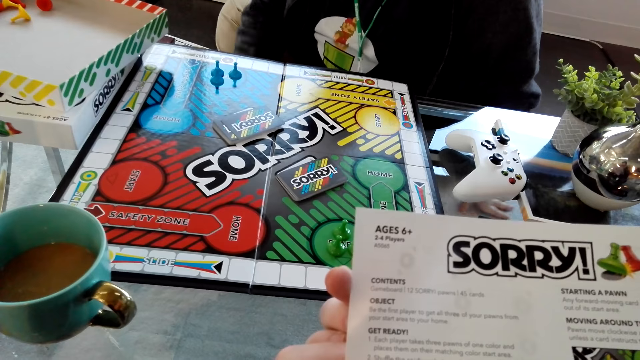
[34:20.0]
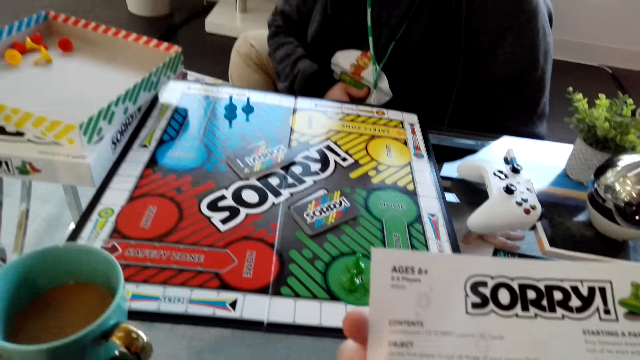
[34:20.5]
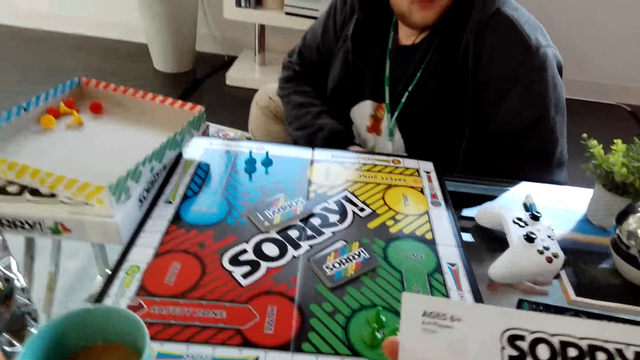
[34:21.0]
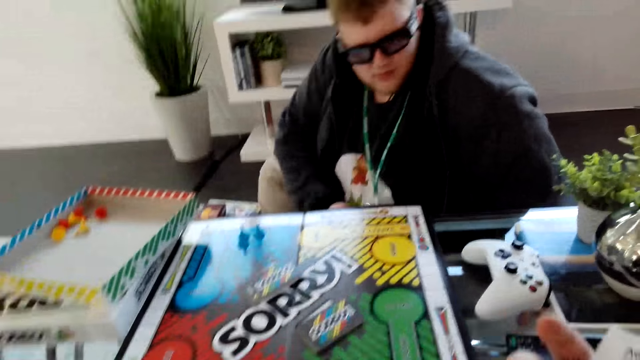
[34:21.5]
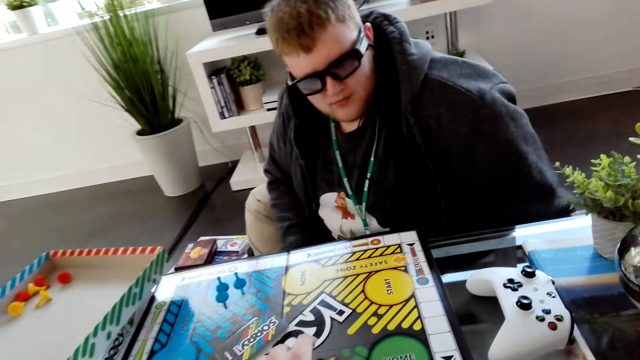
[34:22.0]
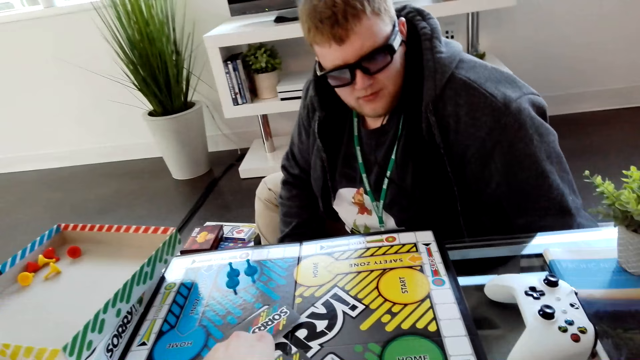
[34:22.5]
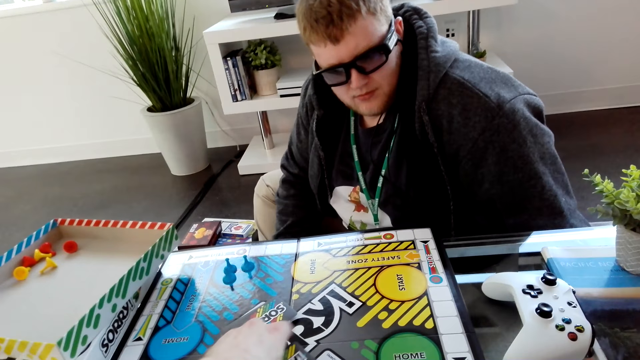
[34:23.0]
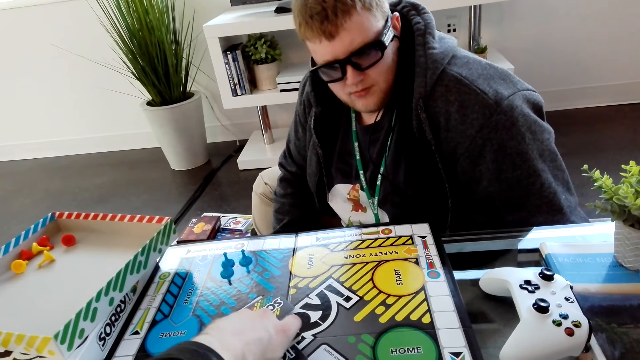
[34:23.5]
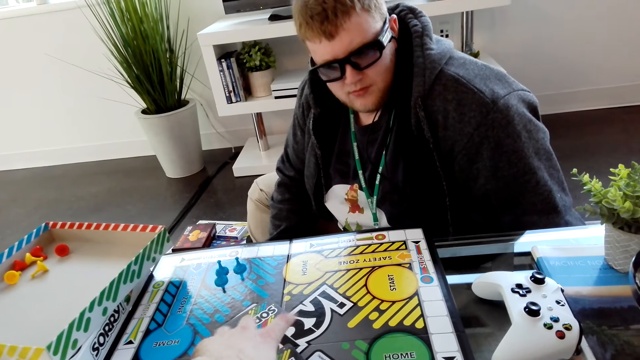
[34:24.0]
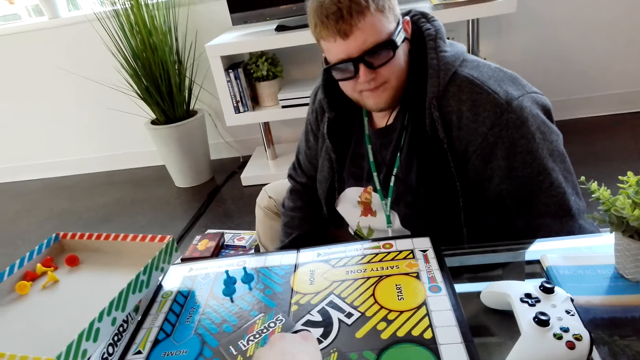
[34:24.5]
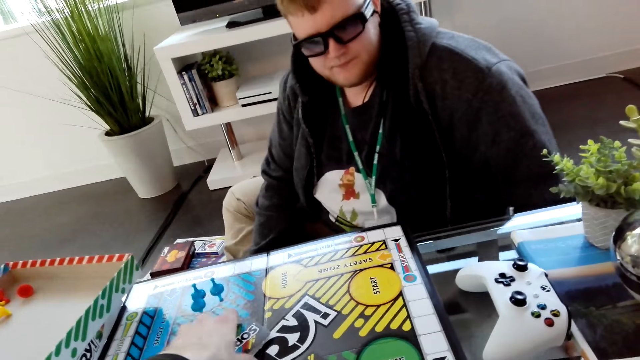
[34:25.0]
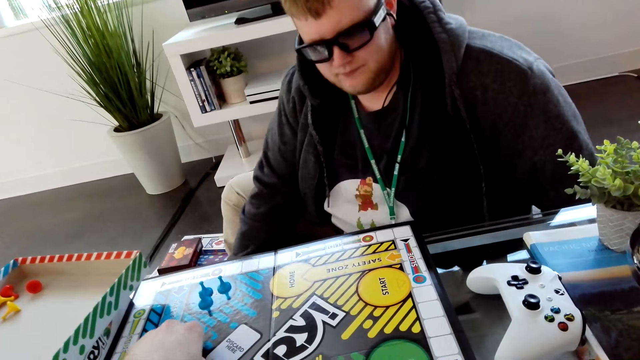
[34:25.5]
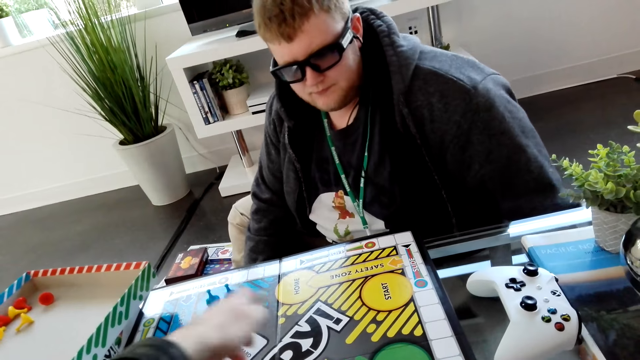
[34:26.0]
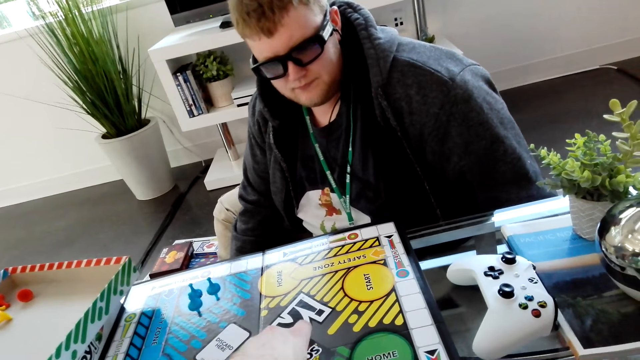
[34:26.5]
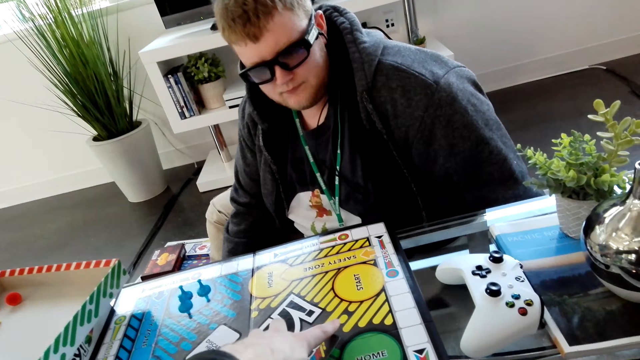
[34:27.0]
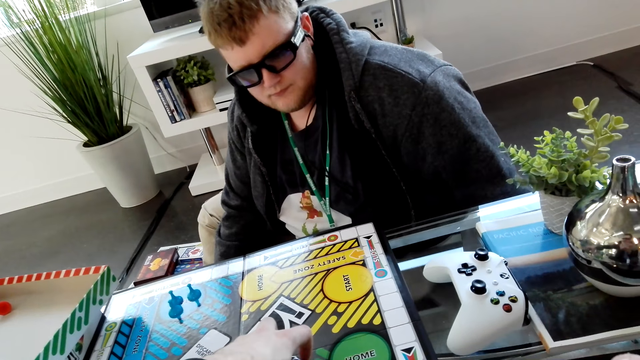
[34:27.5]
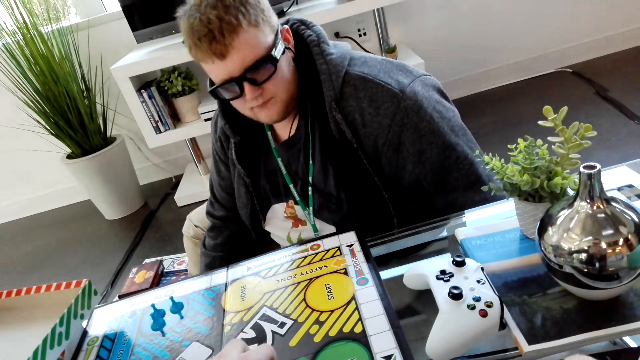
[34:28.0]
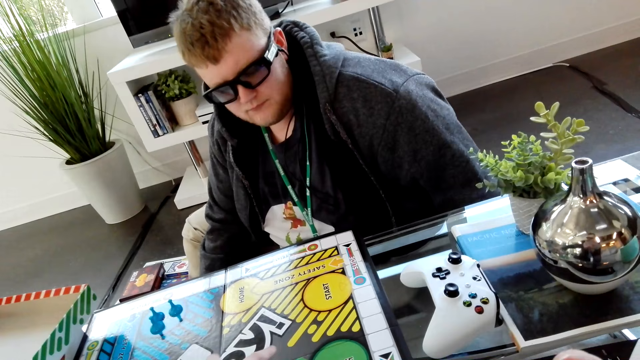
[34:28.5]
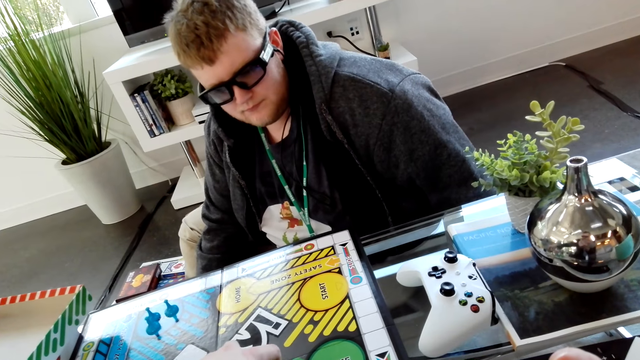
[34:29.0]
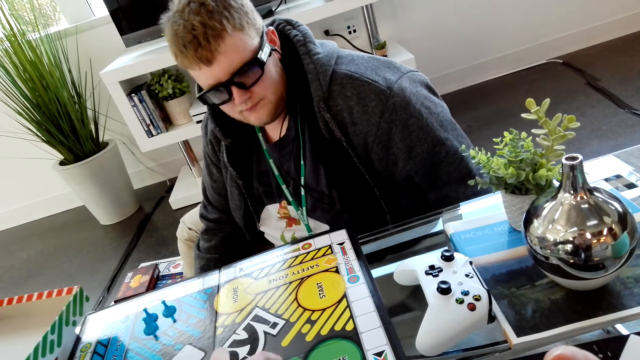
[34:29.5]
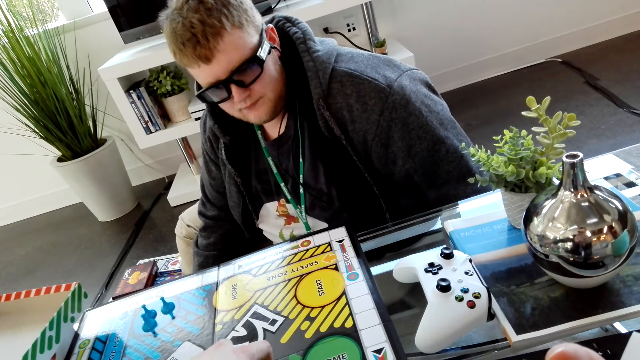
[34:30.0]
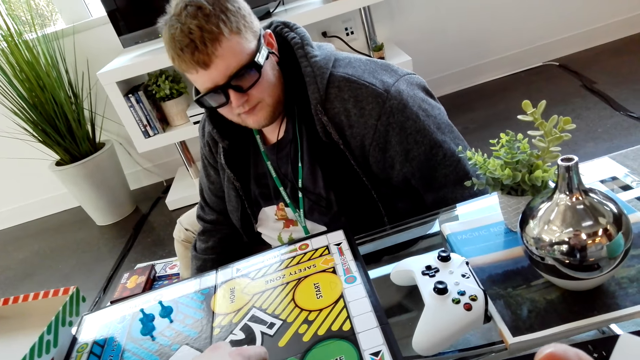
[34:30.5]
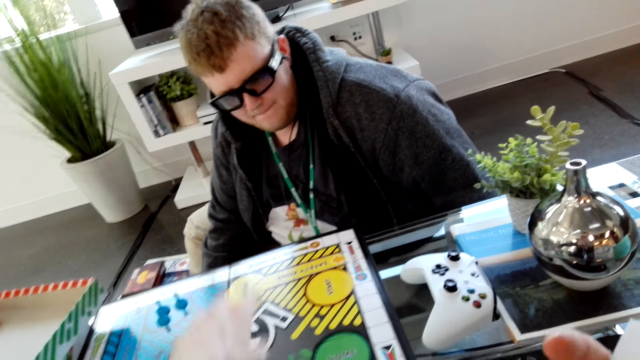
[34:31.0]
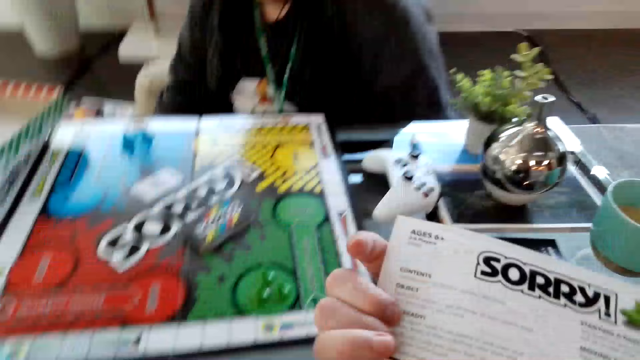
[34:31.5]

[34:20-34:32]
The camera wearer moves something on the sorry board. They place some cards on top of other cards on the game board.

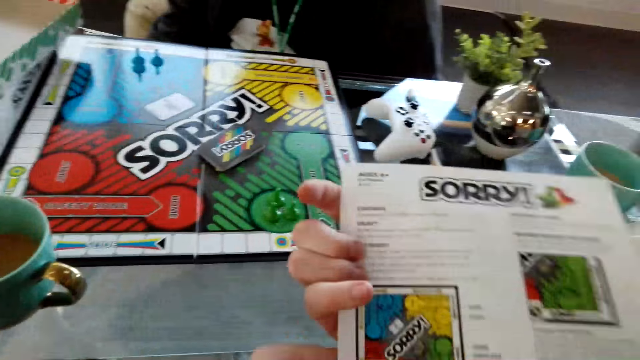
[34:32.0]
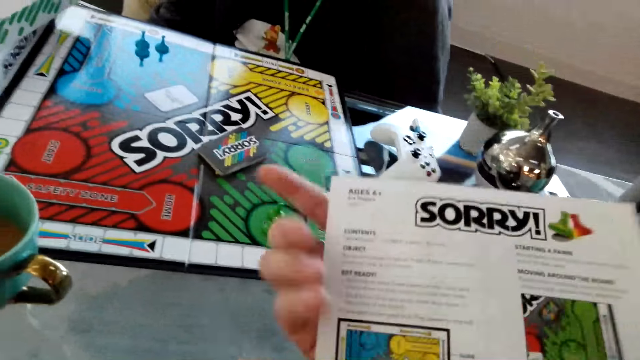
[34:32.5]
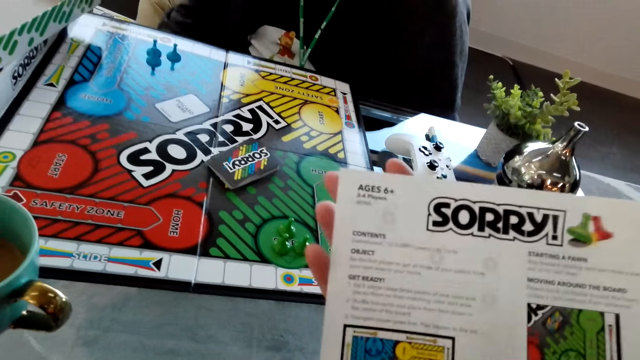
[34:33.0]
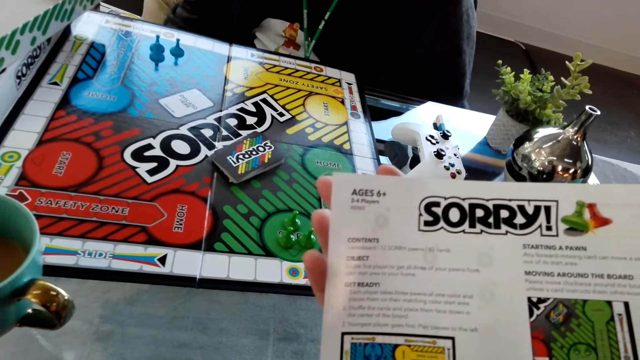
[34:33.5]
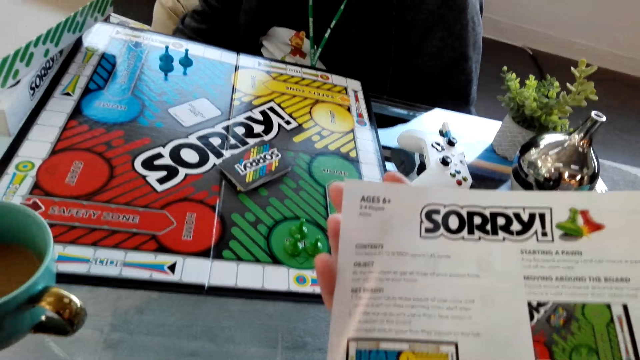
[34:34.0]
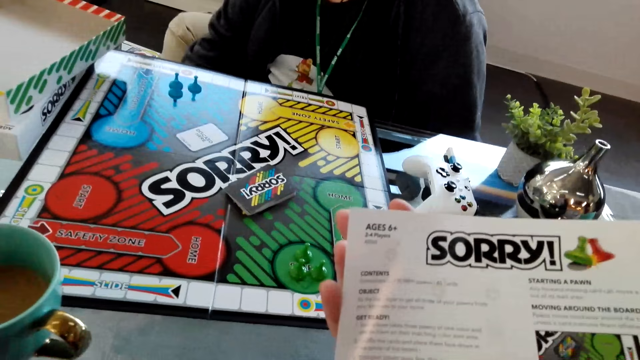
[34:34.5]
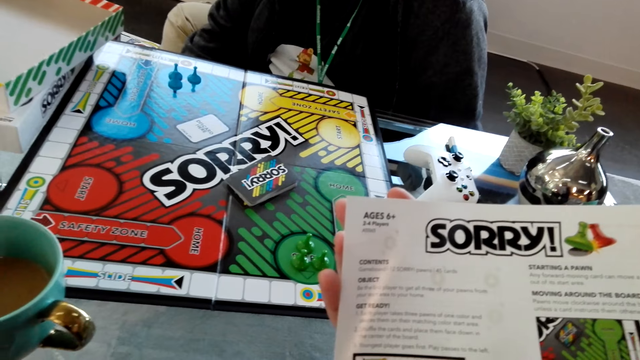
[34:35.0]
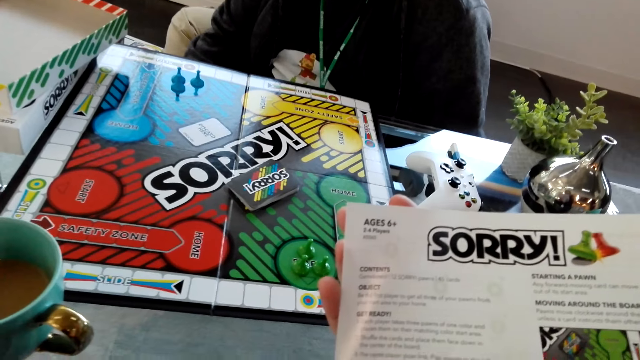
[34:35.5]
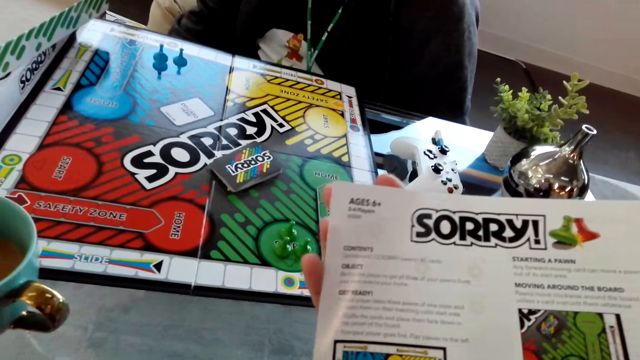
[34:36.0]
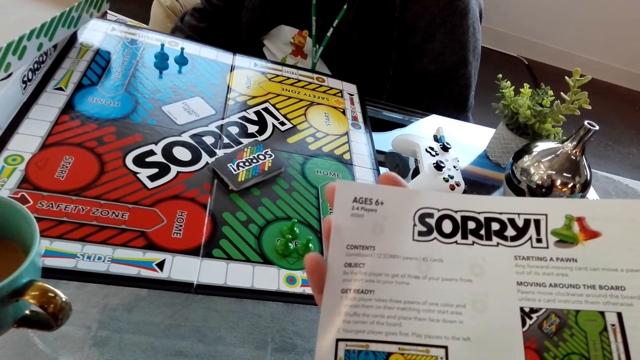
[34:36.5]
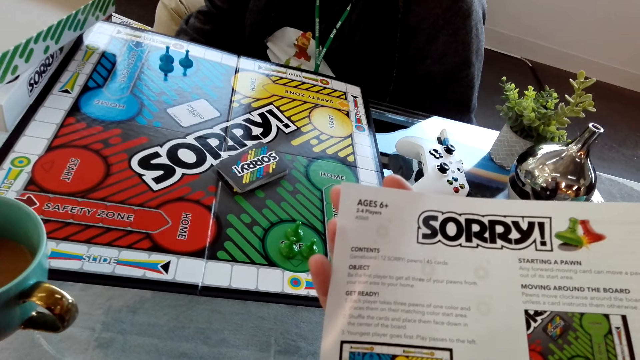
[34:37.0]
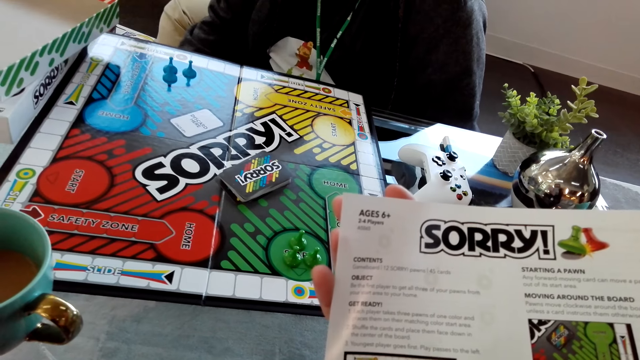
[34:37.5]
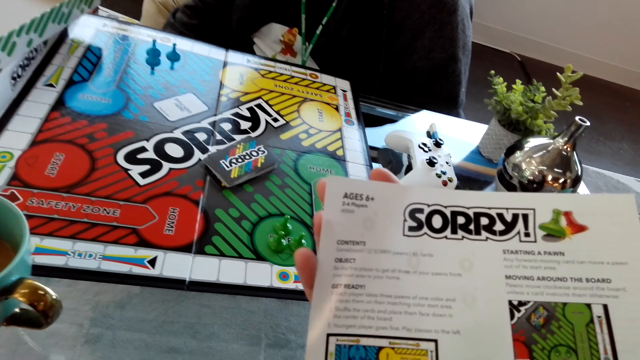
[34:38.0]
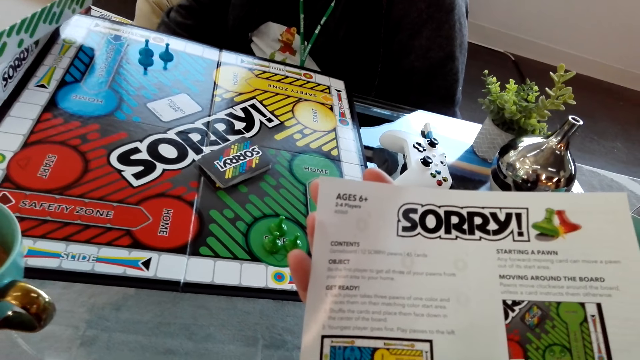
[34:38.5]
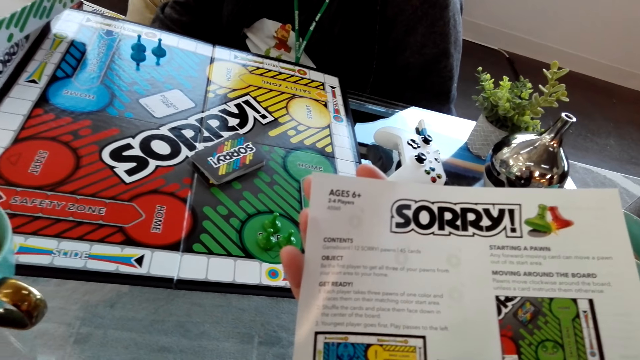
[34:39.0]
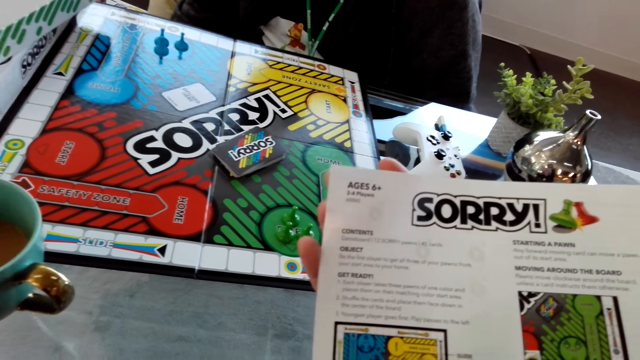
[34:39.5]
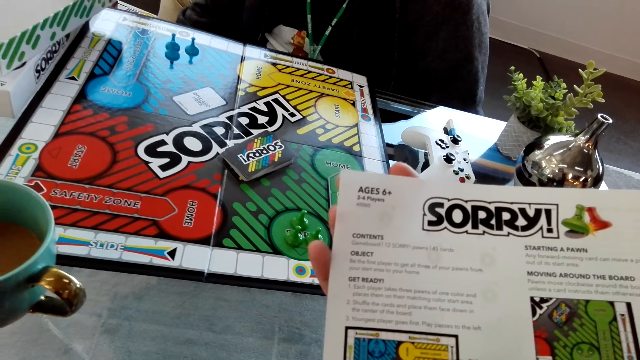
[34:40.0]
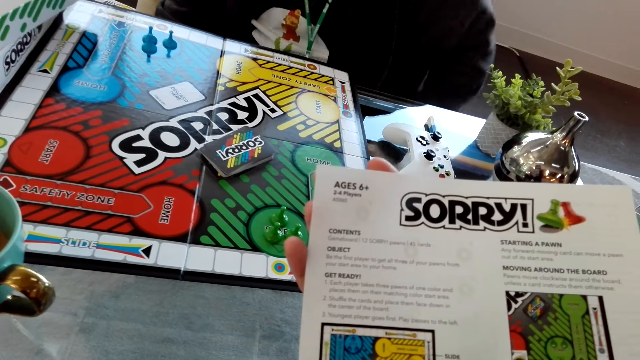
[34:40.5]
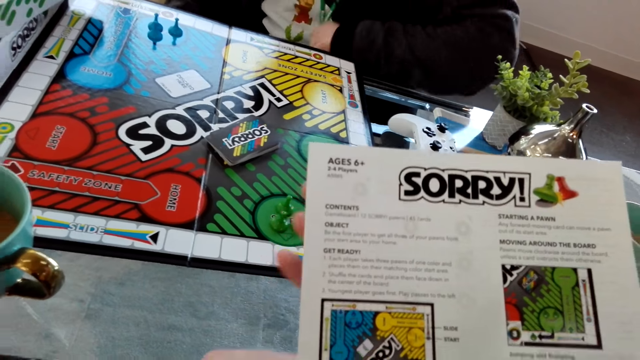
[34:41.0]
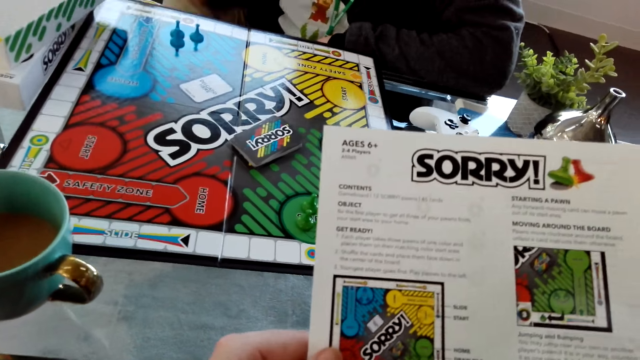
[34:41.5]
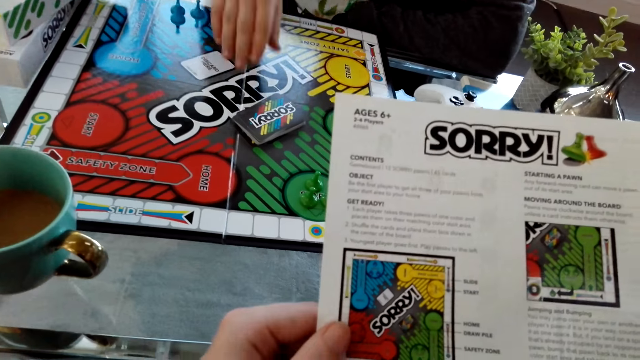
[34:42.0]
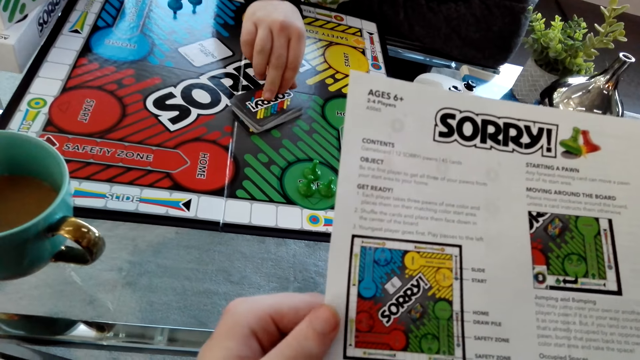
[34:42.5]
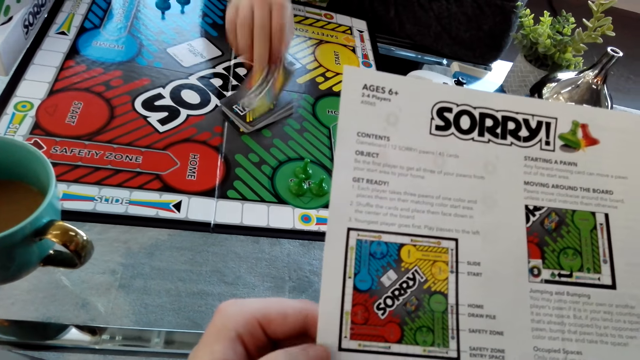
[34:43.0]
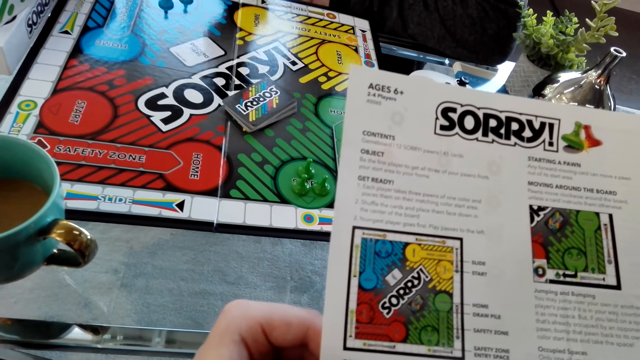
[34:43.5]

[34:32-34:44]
The camera wearer reads the instruction manual. A person dialogues with the camera wearer. The person picks a card from the sorry board.
